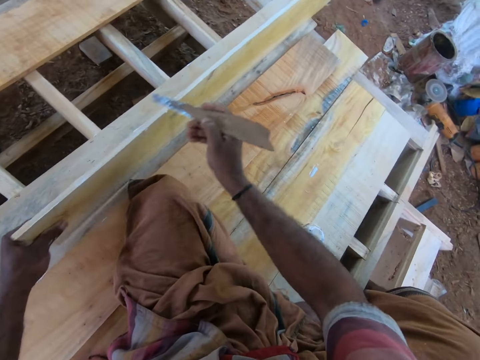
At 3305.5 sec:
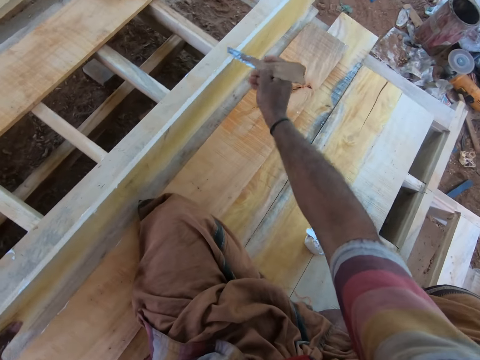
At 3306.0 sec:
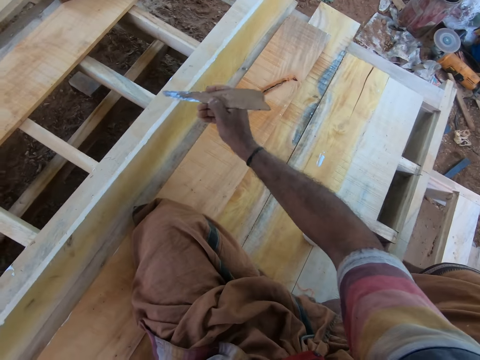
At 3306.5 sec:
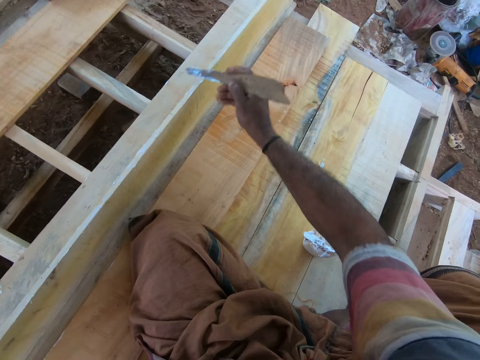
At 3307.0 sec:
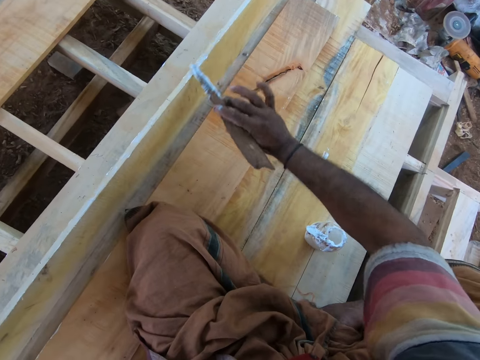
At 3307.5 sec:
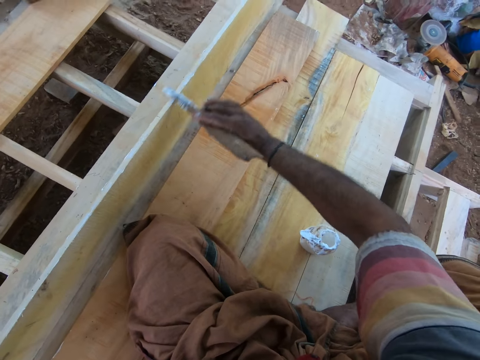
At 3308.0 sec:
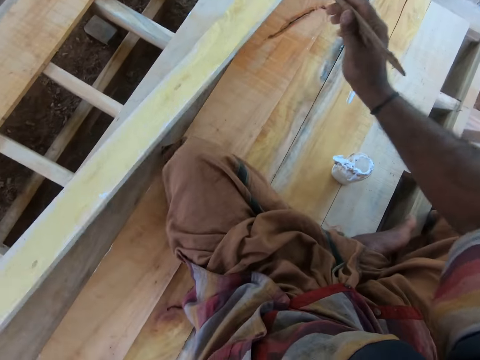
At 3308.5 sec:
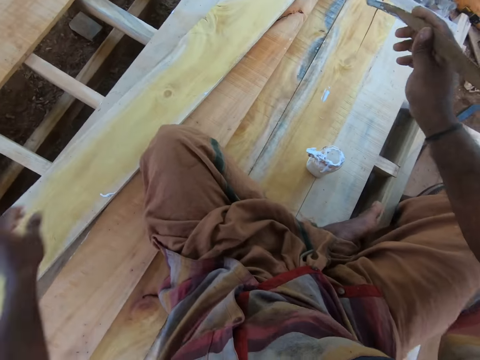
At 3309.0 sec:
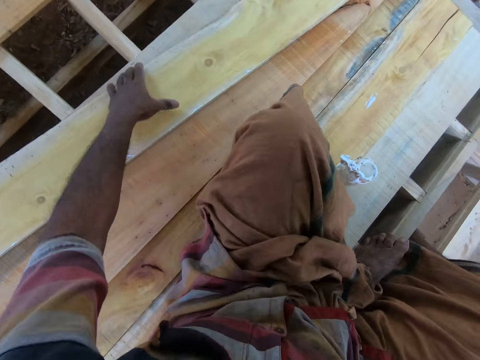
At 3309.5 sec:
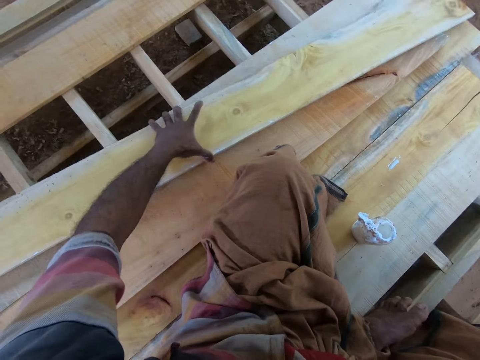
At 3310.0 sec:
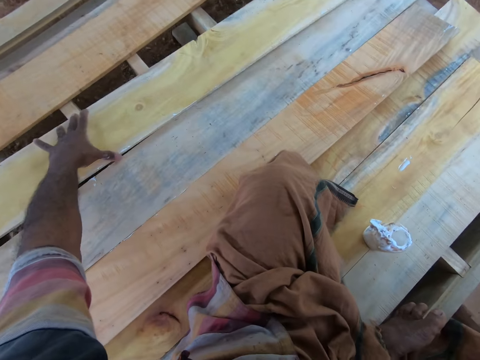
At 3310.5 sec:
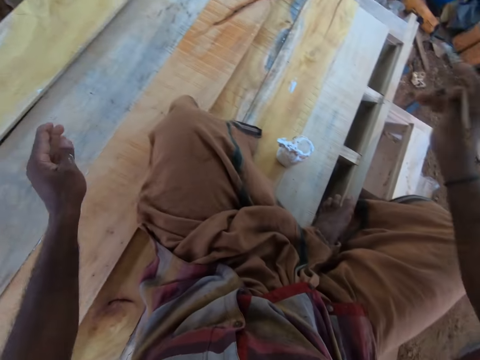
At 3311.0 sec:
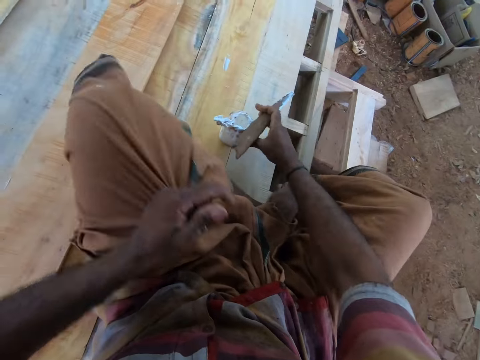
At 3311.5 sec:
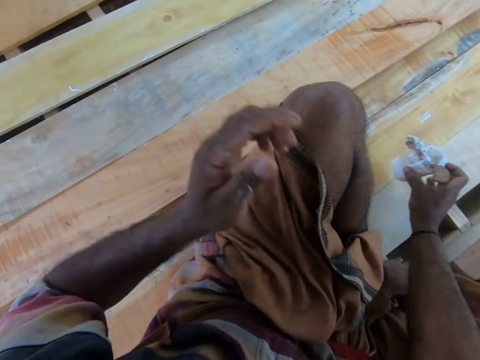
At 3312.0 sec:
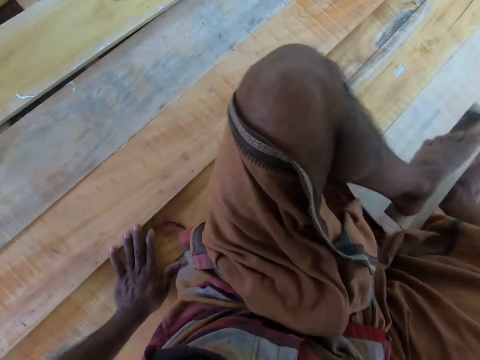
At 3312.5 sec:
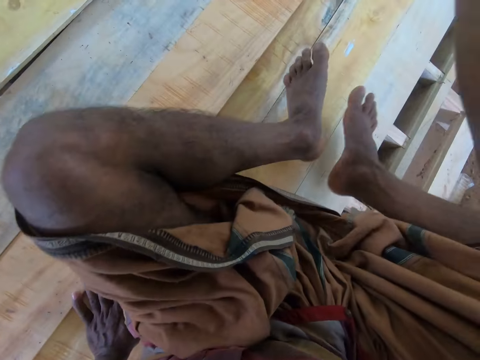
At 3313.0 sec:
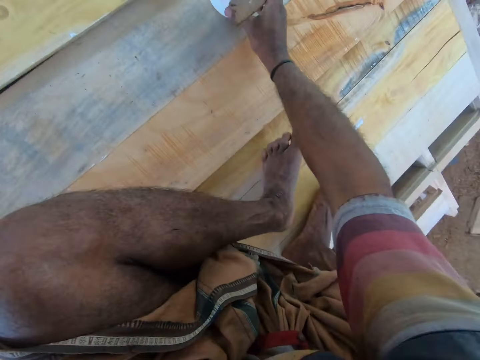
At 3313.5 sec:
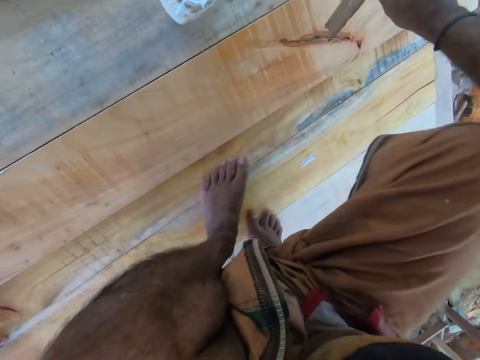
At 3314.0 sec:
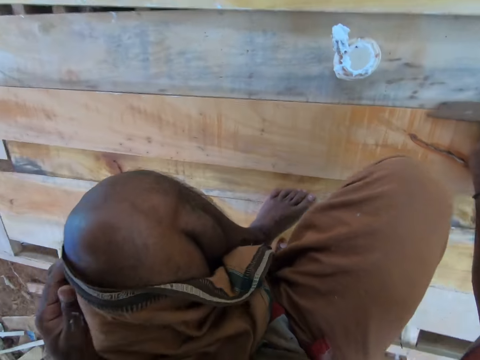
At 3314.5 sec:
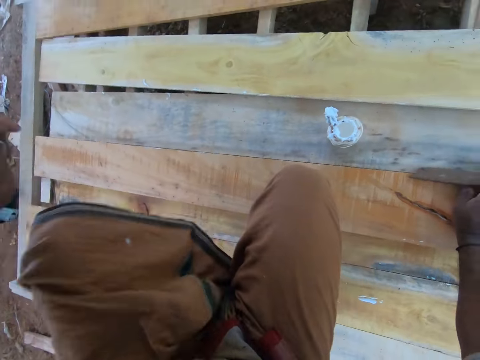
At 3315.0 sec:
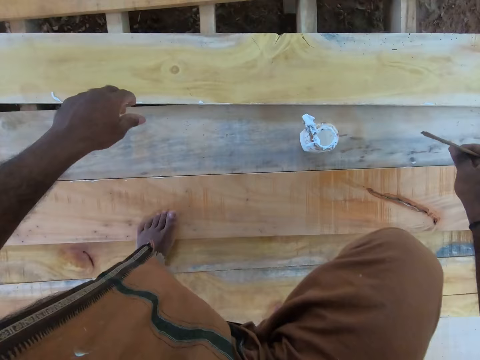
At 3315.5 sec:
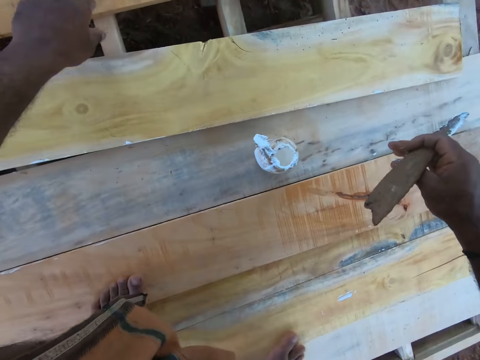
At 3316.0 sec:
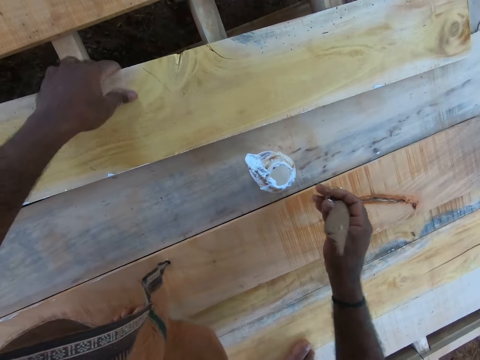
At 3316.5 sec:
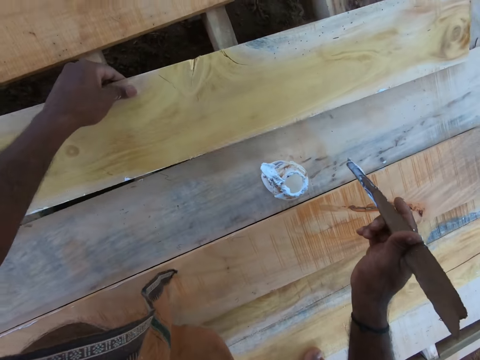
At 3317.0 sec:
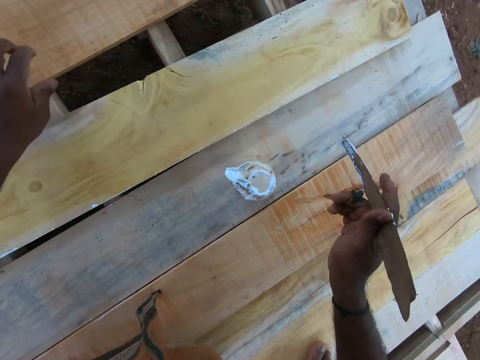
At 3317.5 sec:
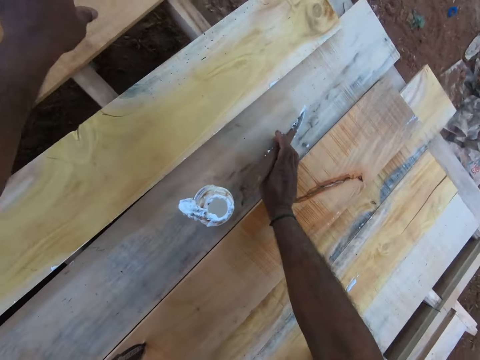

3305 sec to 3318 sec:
The camera wearer drops the plank from his left hand on the wooden platform. He moves the plank on the wooden platform with his left hand. He picks up the container of glue from the wooden platform with his right hand. He moves a cloth. He drops the container of glue on the wooden platform from his right hand. He turns around. He moves the plank on the wooden platform with his left hand.

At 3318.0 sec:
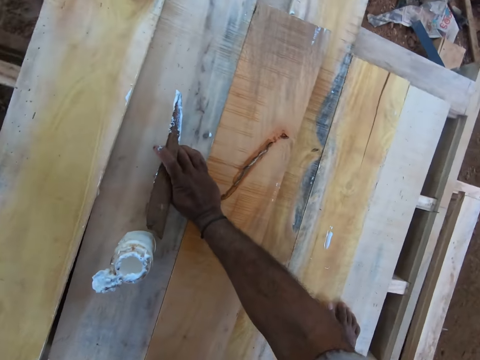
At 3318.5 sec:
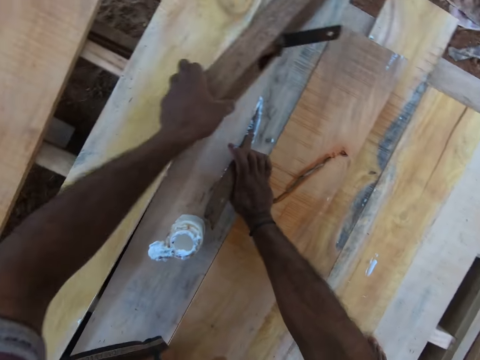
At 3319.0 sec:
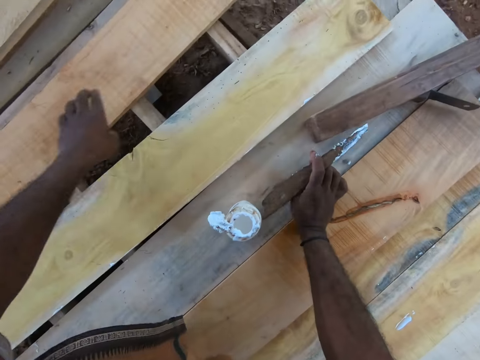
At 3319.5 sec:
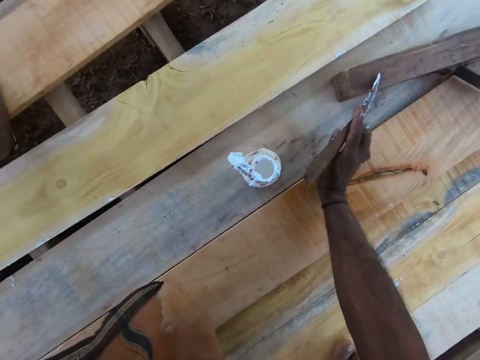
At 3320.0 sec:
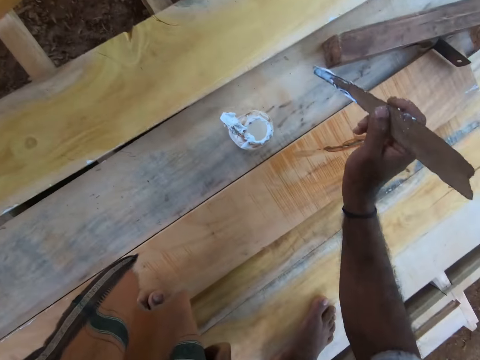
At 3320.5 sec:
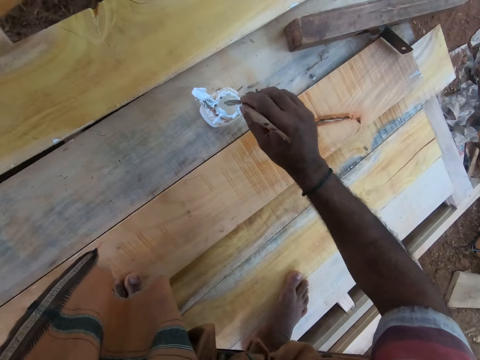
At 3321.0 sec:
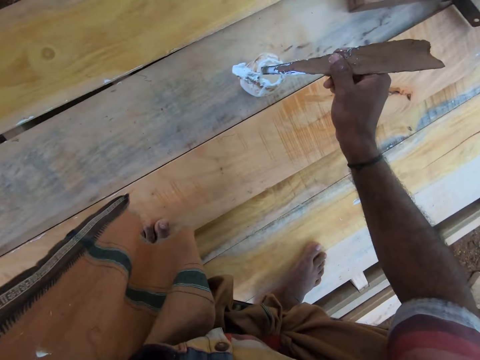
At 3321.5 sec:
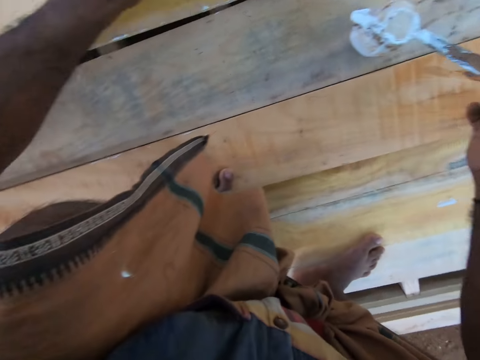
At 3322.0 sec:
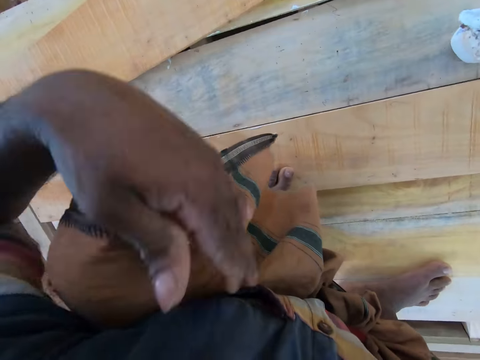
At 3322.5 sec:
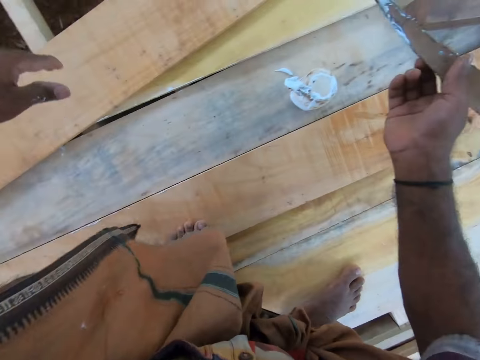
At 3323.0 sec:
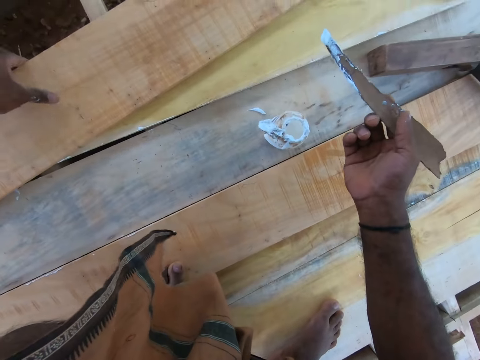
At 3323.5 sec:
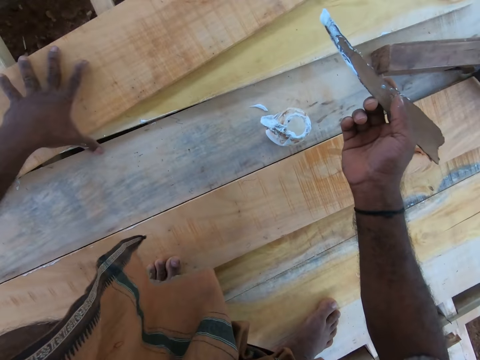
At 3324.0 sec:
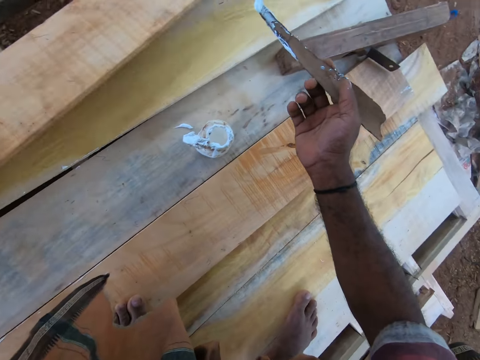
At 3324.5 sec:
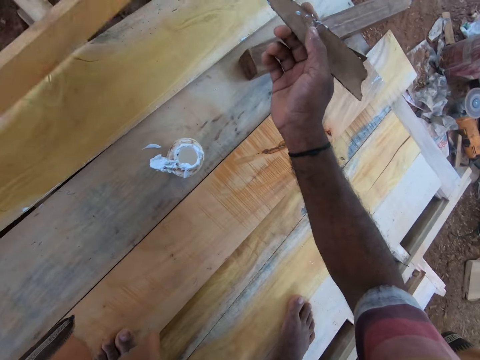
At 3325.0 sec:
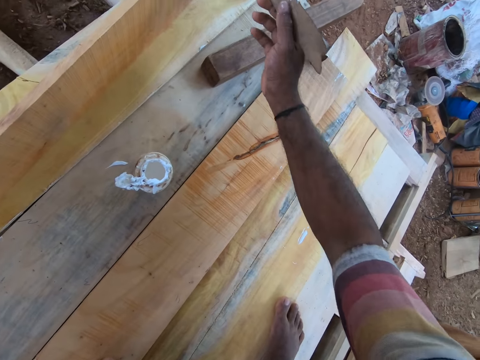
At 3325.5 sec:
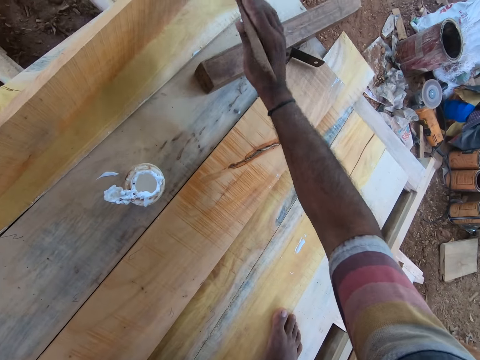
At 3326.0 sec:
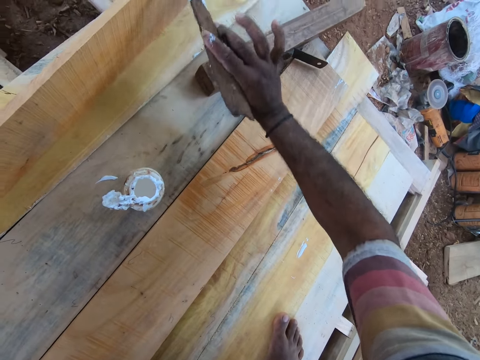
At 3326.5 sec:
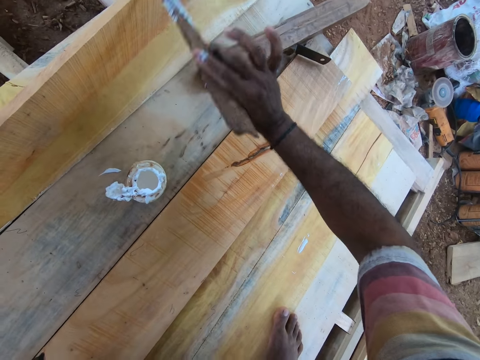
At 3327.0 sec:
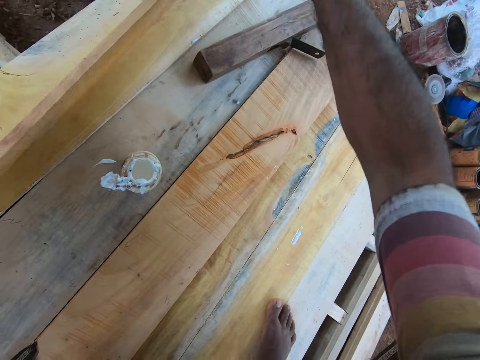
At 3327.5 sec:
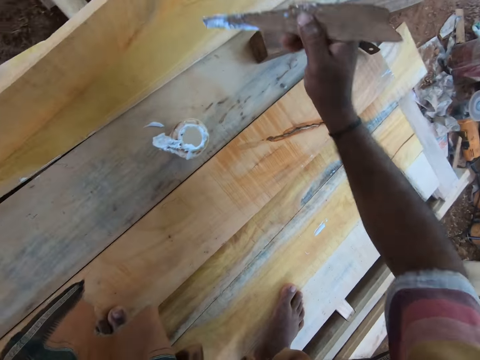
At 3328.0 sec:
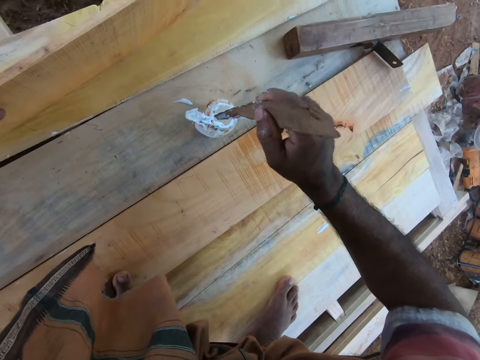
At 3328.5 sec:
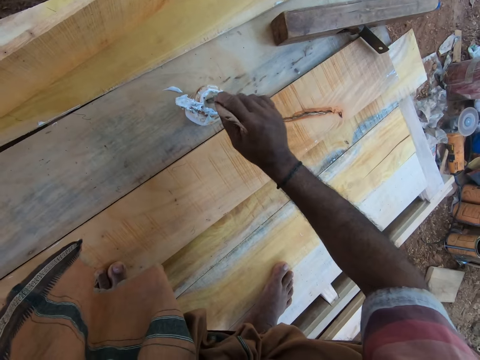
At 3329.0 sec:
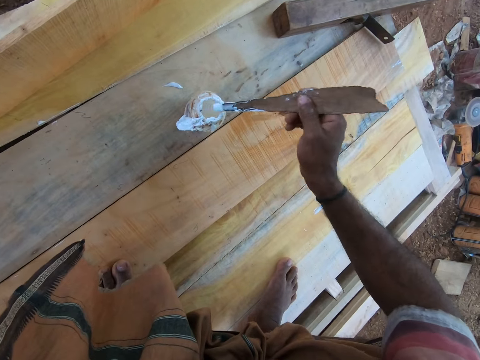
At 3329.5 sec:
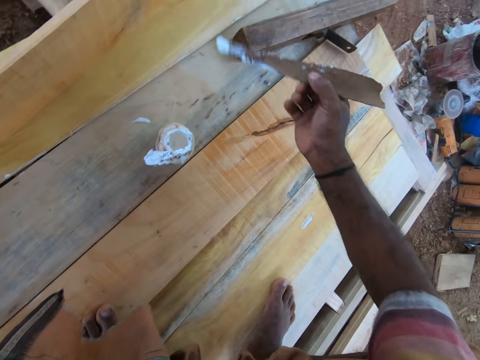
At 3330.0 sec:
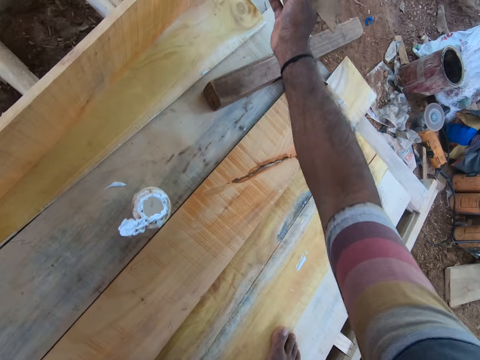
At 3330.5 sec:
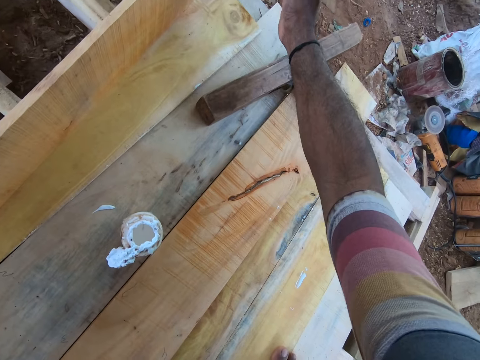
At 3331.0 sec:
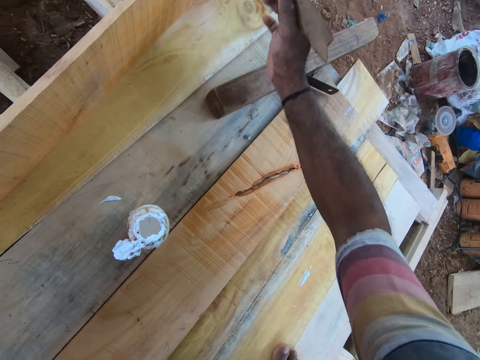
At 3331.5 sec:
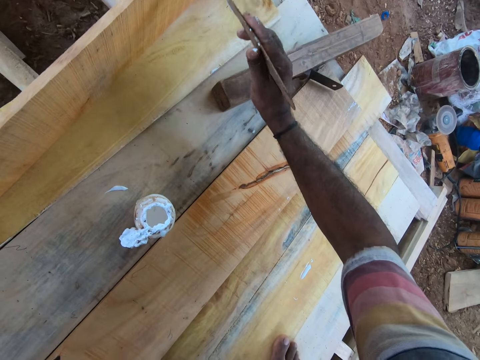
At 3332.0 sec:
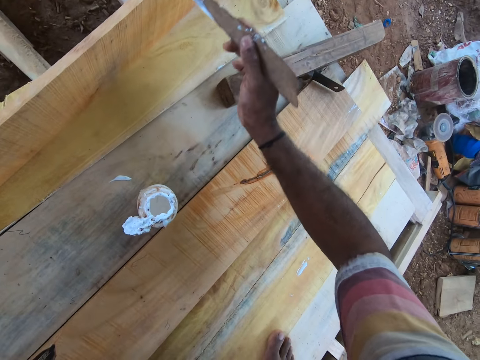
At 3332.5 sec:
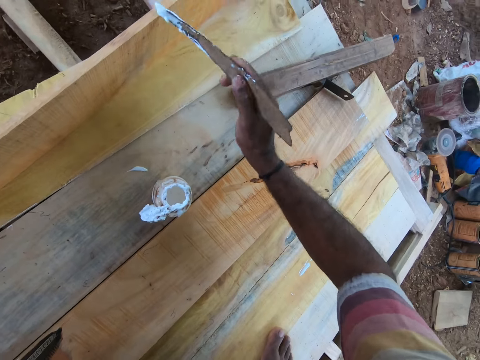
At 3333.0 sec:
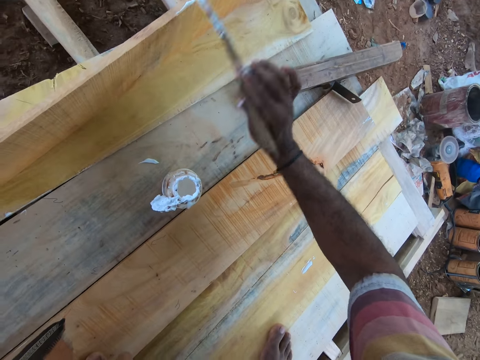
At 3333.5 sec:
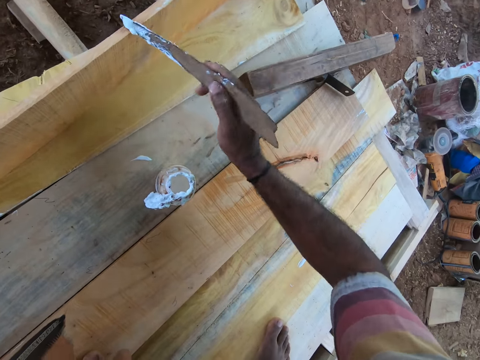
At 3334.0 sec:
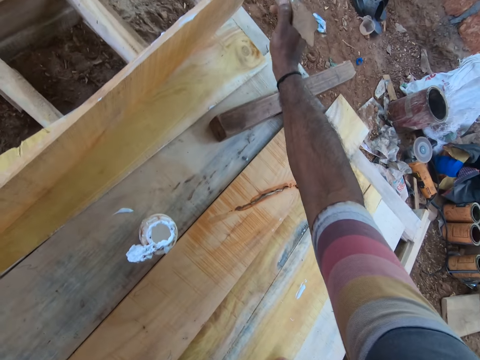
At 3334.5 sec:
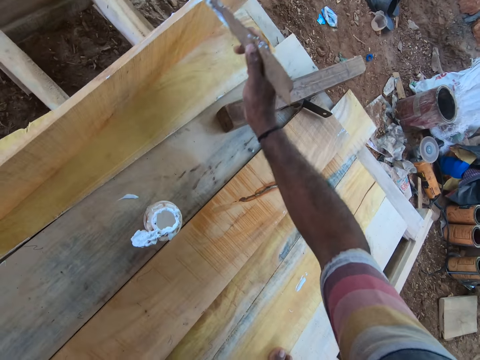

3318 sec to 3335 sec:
The camera wearer drops a wood on the wooden platform from his left hand. He moves the wood. He picks up the wood from the wooden platform with his left hand. He dips the wood with his right hand into the container of glue on the wooden platform. He drops the plank from his left hand on the wooden platform. He picks up the wood from the wooden platform with his left hand. He moves his hand. He applies the glue on the wood on the plank in his left hand with his right hand. He dips the wood with his right hand into the container of glue on the wooden platform. He applies the glue on the wood on the plank in his left hand with his right hand.
